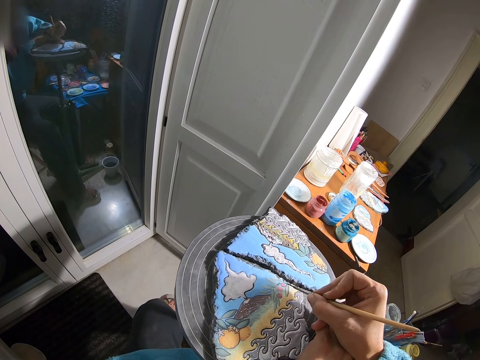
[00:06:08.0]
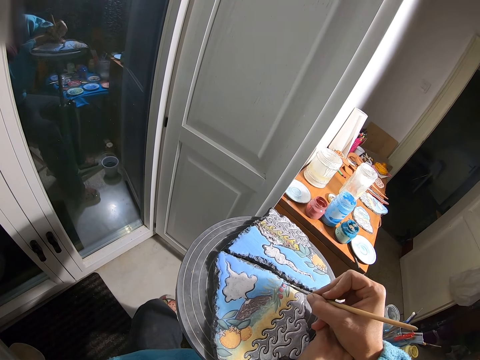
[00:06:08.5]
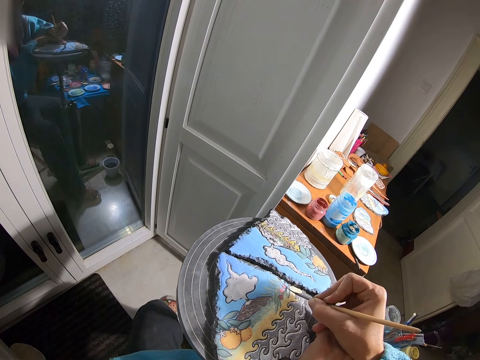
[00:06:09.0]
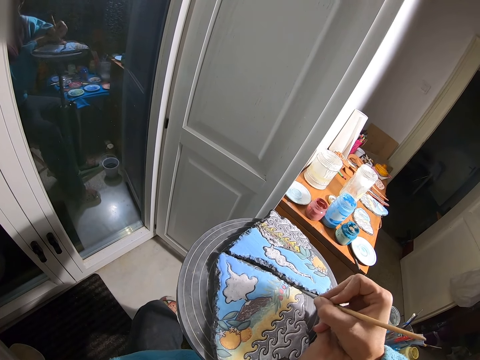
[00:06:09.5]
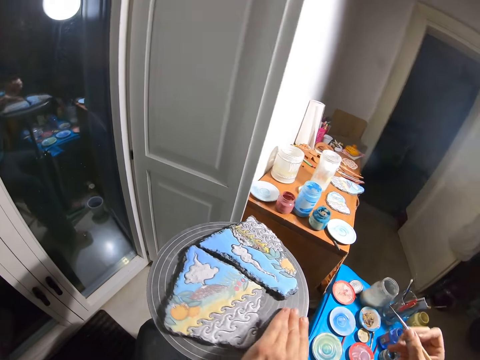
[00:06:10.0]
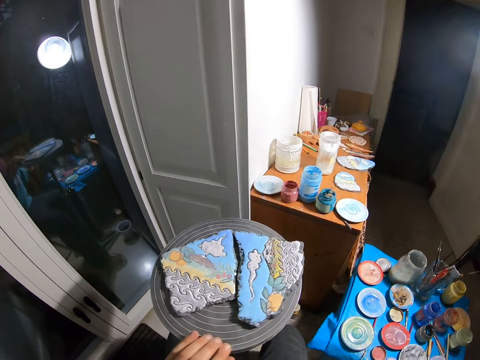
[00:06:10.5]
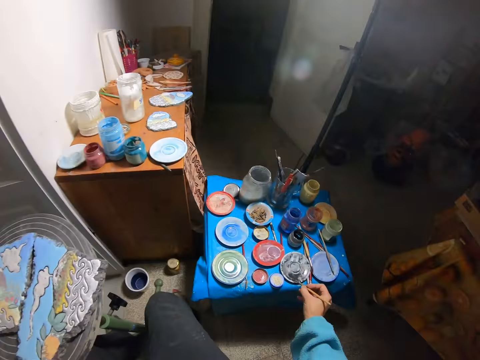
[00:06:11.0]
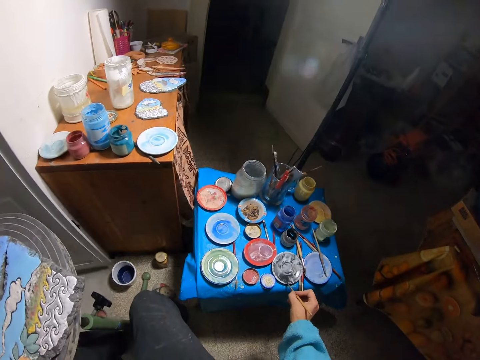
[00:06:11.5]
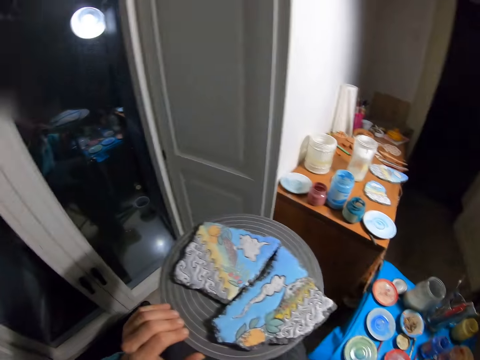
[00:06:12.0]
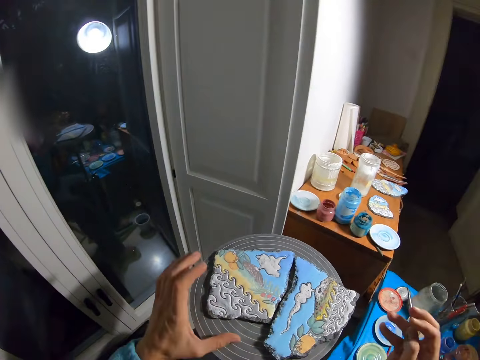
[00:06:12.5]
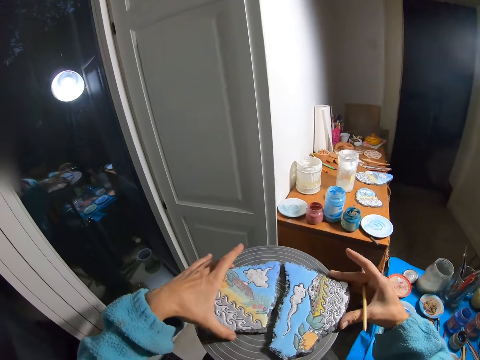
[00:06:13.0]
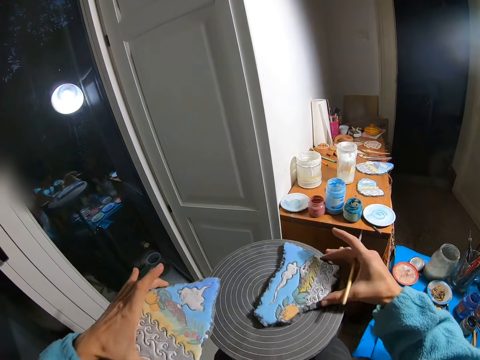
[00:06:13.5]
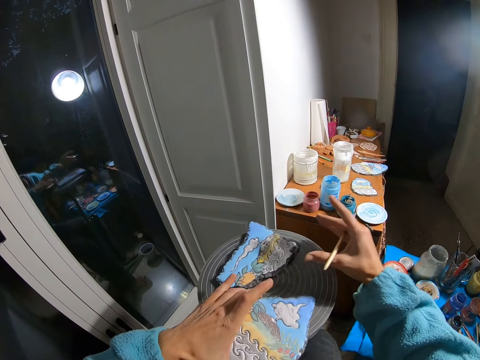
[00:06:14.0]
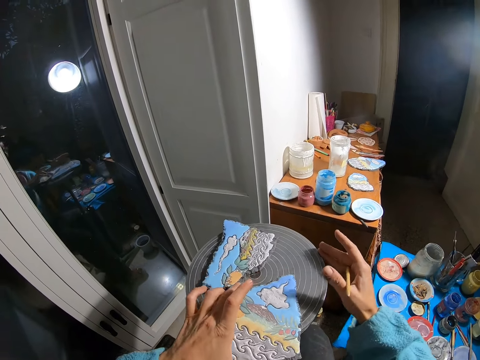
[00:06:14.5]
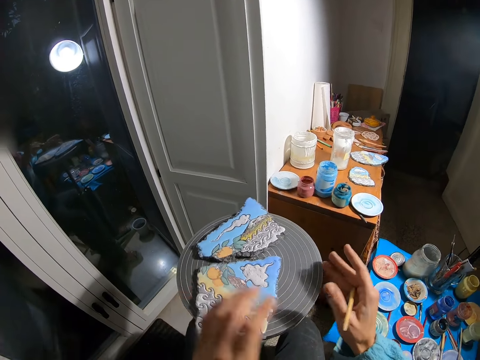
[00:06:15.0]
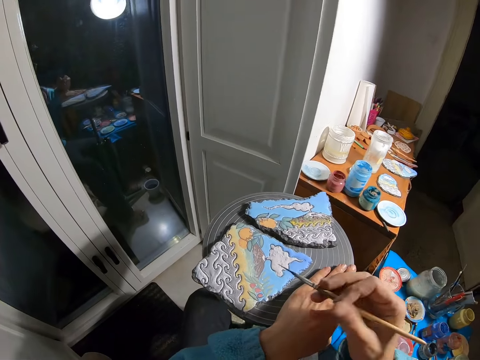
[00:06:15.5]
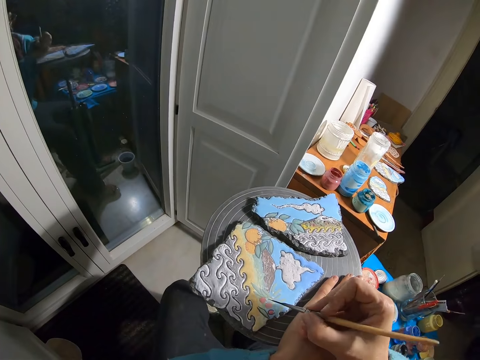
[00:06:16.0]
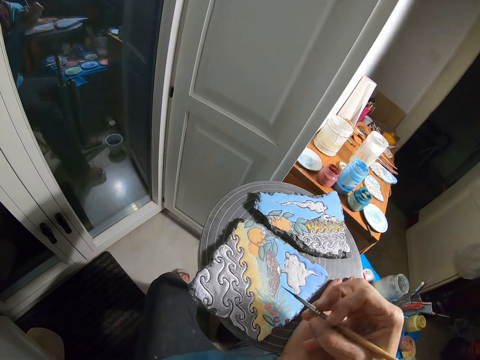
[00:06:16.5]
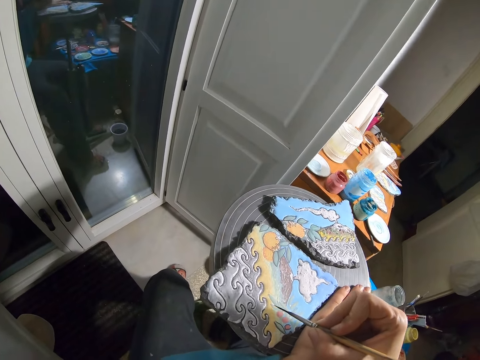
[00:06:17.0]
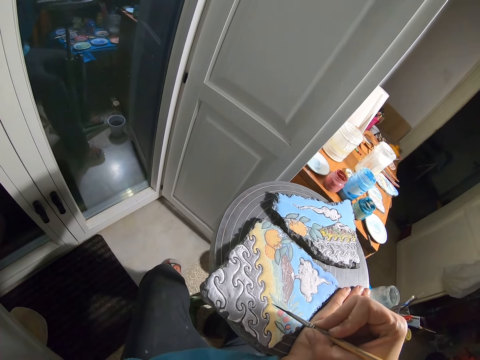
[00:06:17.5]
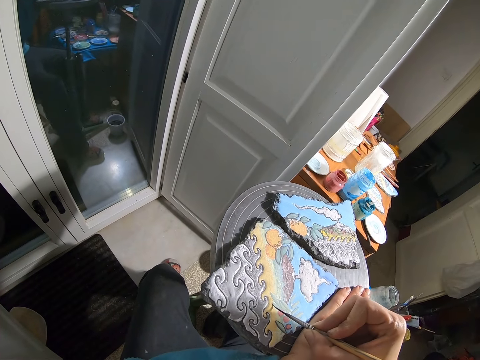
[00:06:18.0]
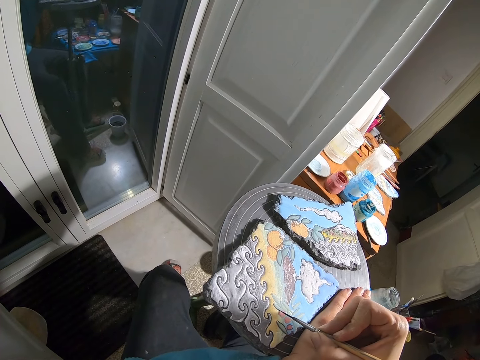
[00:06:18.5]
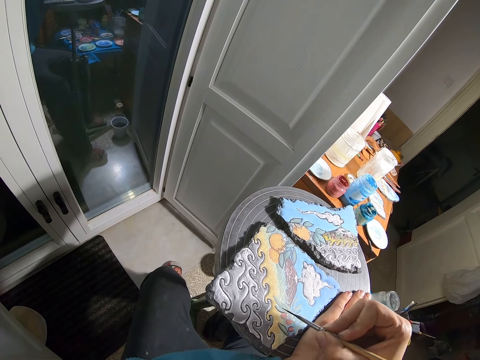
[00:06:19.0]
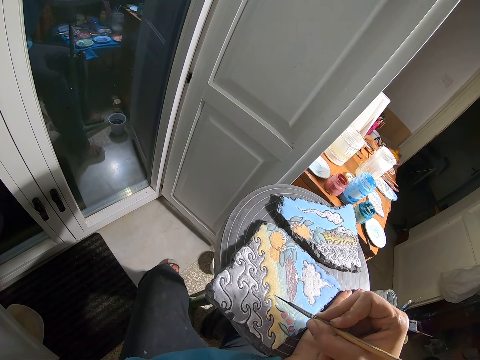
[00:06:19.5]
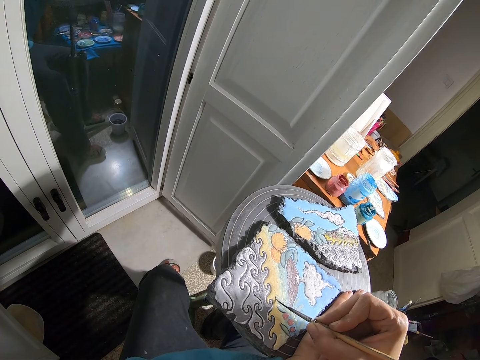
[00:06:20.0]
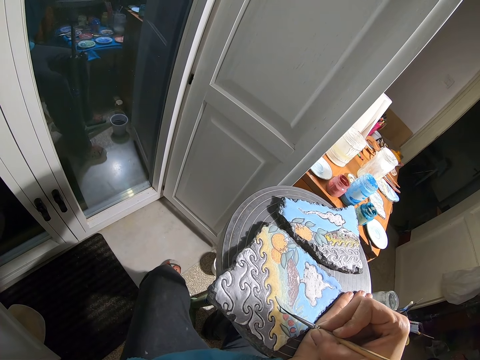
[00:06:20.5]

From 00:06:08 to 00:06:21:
The camera wearer spins the spinning stand or stool with her left hand. She rubs the brush in her right hand on the paint palette. She moves the rock paintings on the spinning stand with both hands. She puts the painting down. She turns the stool. She places her left hand on the spinning stand. She paints the rock with the brush in her right hand.

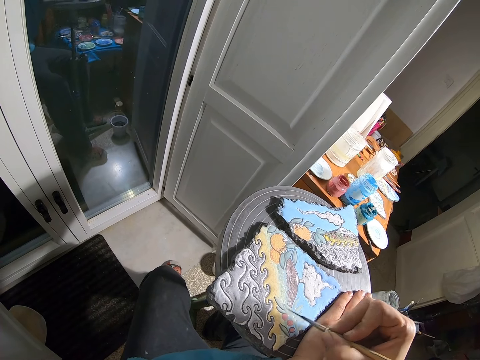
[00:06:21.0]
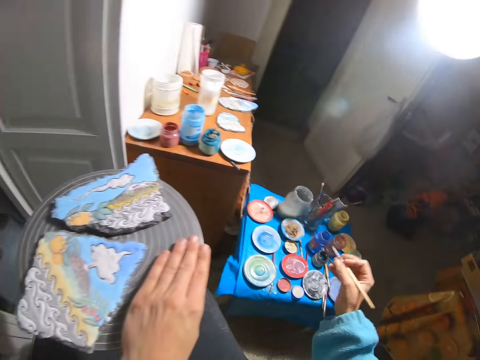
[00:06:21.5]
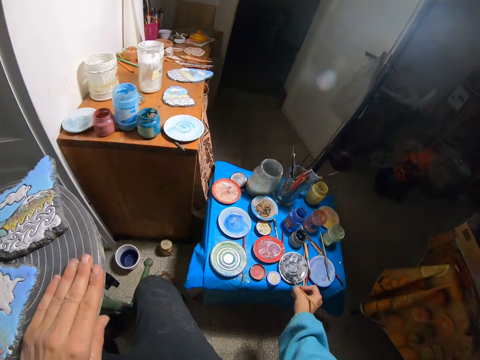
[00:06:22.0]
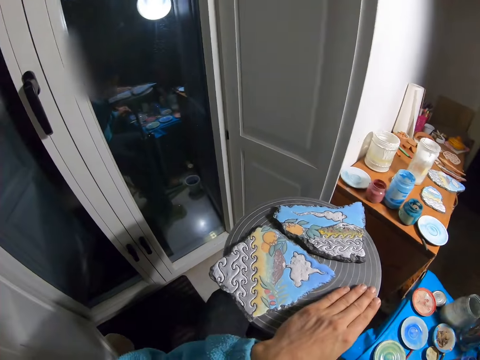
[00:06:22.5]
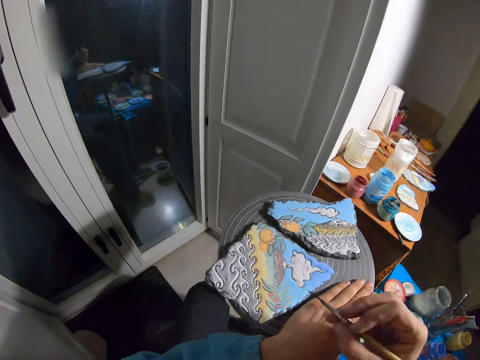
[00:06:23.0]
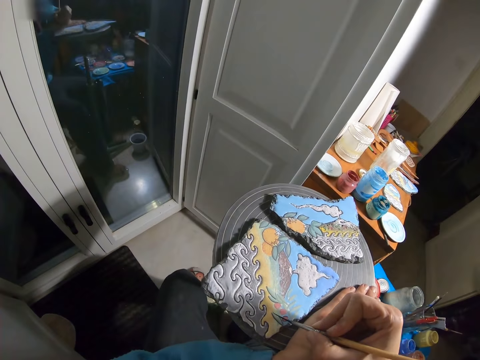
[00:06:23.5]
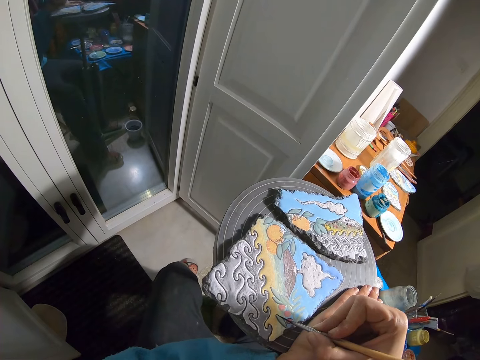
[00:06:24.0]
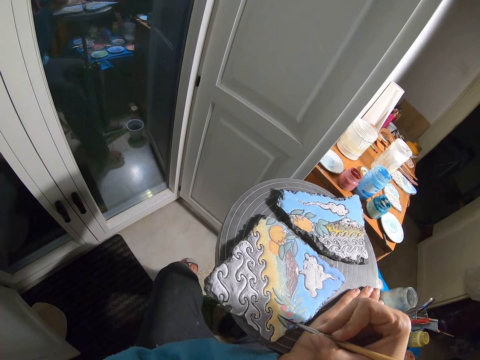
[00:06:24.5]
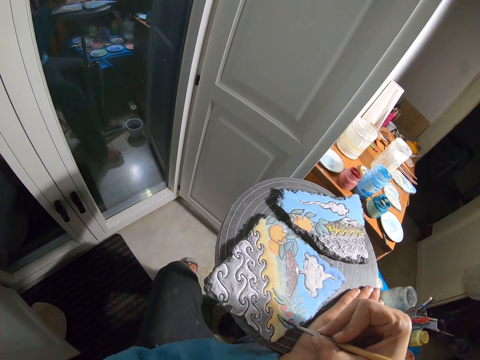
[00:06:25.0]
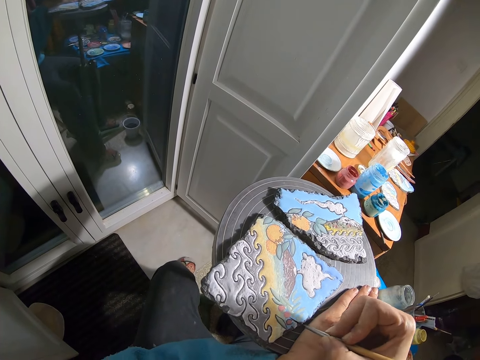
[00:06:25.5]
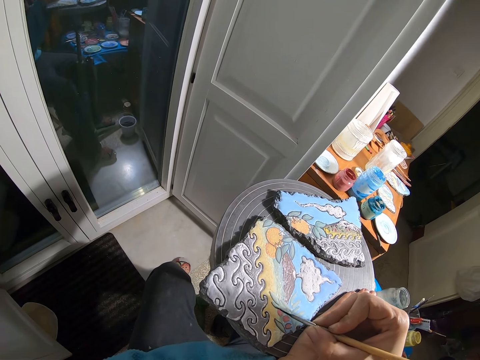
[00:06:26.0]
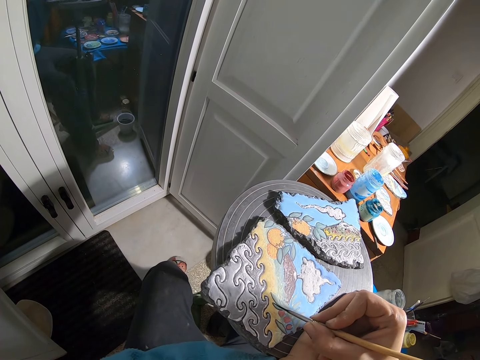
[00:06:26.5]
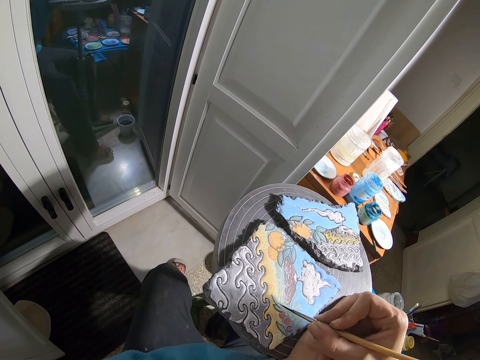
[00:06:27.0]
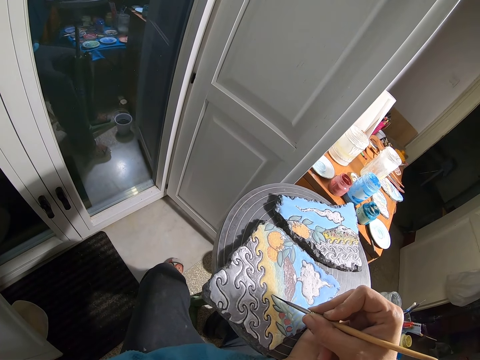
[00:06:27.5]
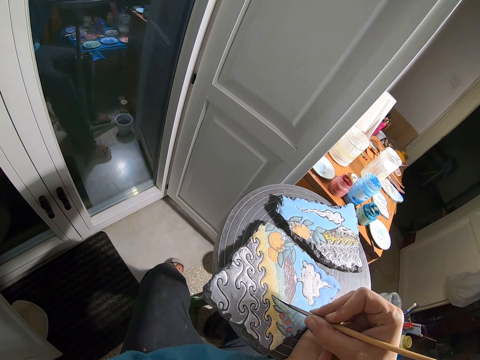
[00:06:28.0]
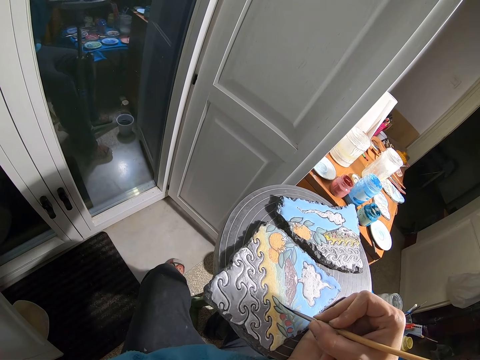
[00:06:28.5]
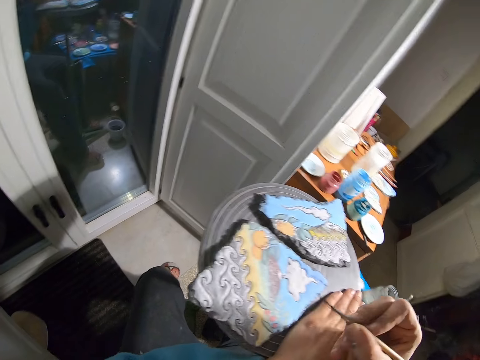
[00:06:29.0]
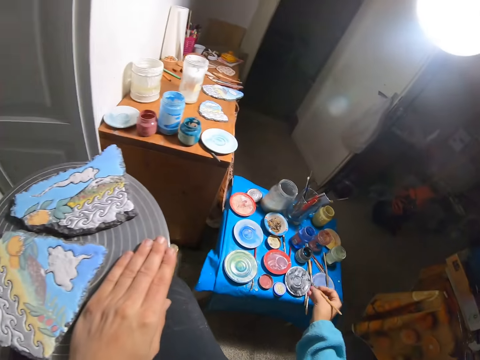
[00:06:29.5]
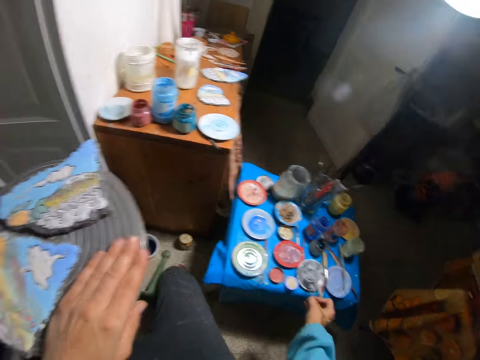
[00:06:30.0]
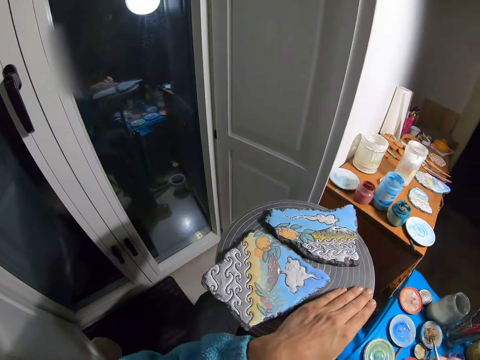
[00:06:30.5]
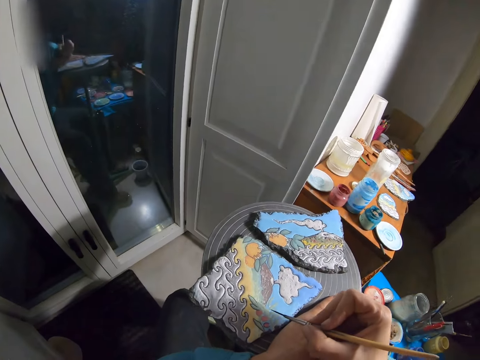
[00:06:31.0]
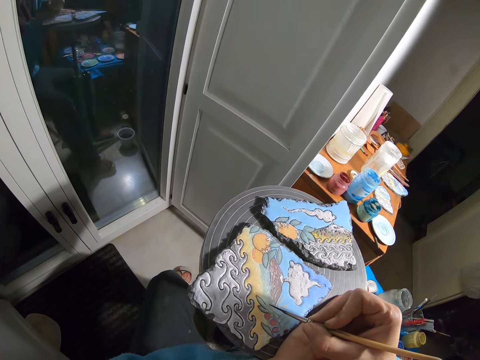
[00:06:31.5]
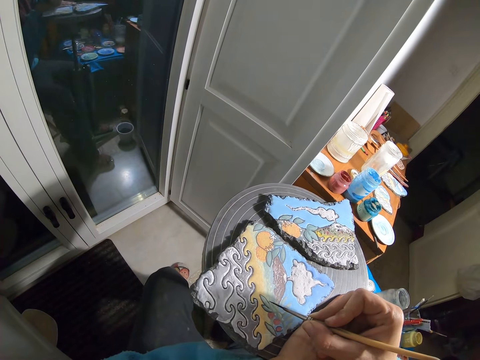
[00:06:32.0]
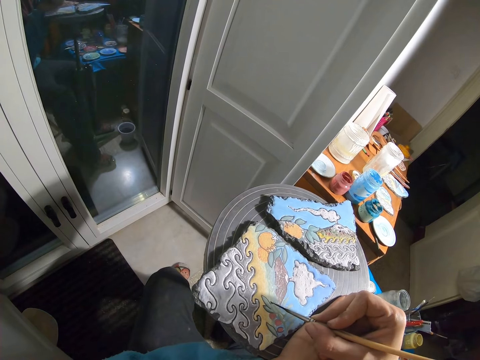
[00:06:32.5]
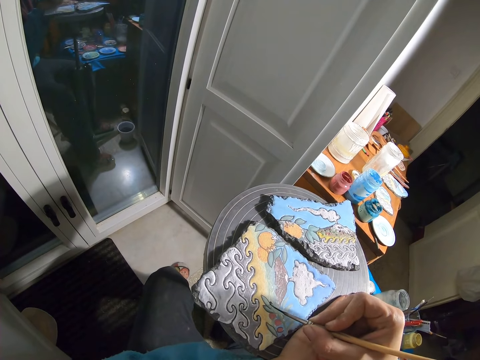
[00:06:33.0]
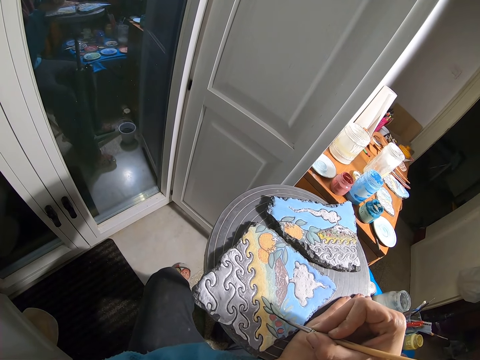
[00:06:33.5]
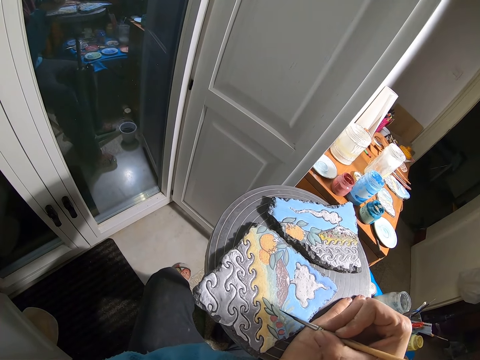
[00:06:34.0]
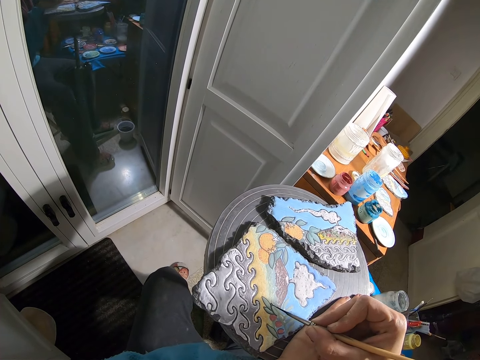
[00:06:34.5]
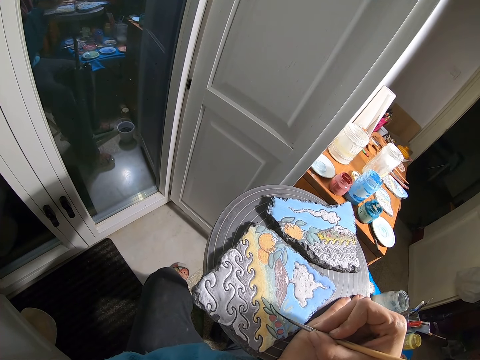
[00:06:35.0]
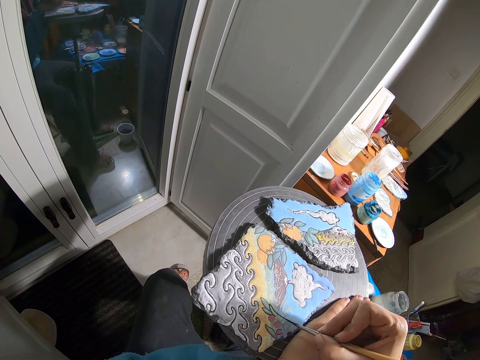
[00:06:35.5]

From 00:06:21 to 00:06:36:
The camera wearer rubs the brush in her right hand on the paint palette. She paints the rock with the brush in her right hand. She rubs the brush in her right hand on the paint palette. She paints the rock with the brush in her right hand.
